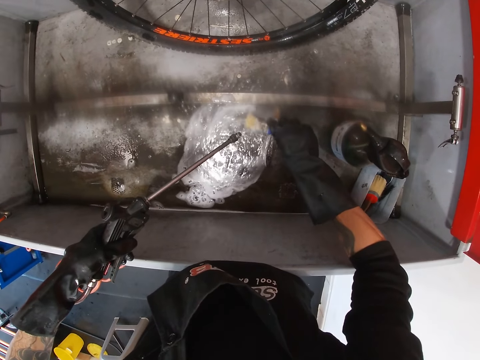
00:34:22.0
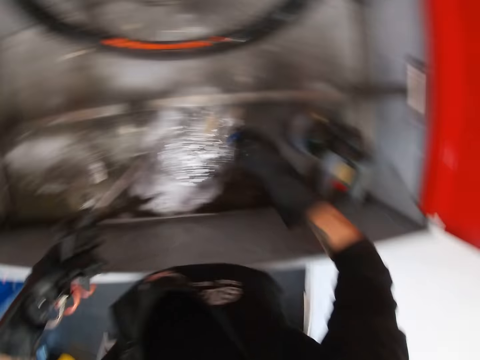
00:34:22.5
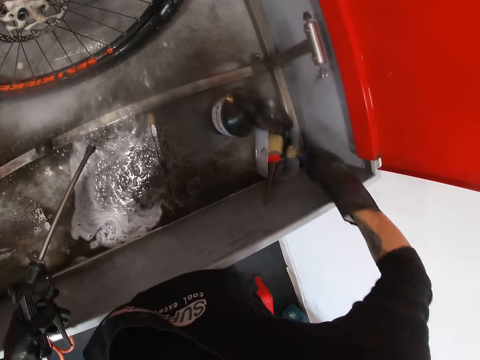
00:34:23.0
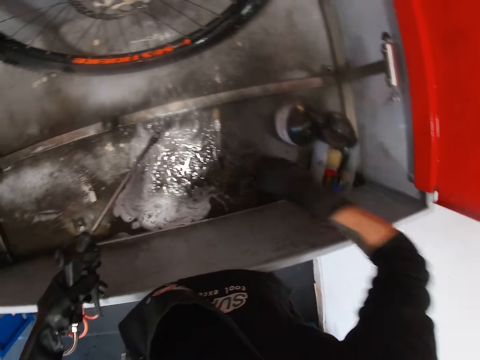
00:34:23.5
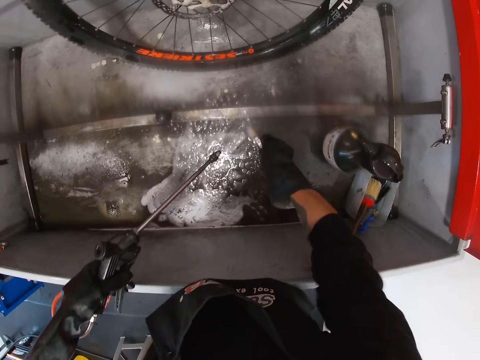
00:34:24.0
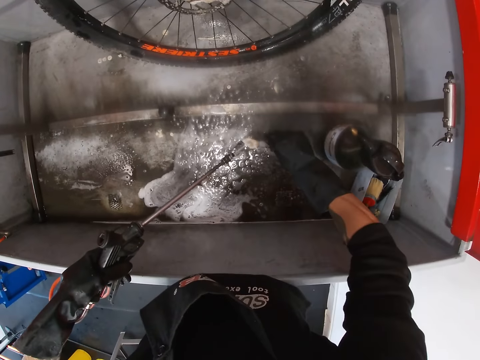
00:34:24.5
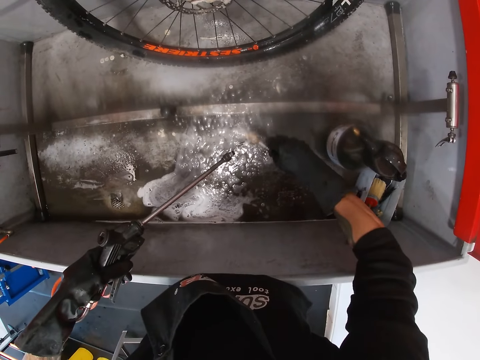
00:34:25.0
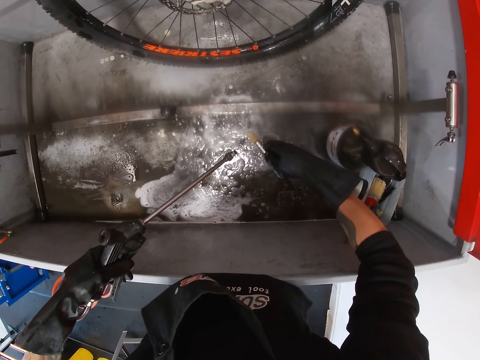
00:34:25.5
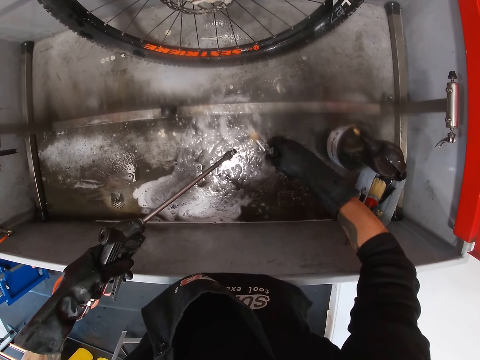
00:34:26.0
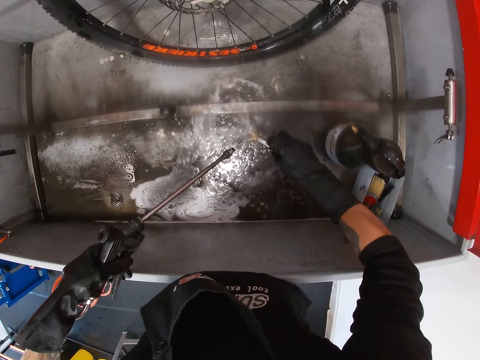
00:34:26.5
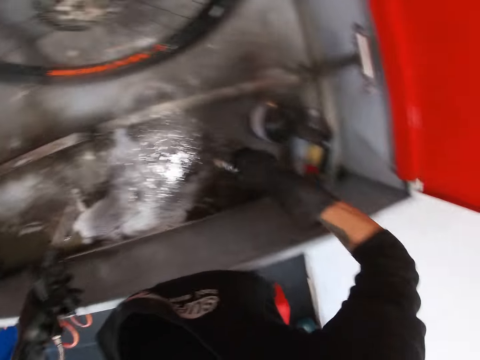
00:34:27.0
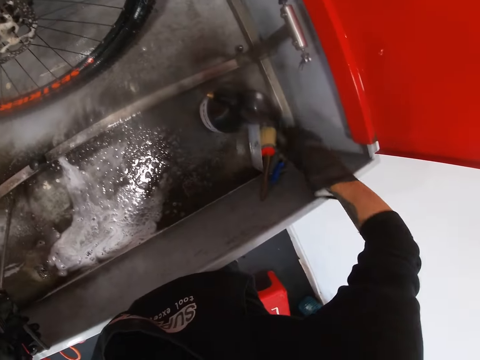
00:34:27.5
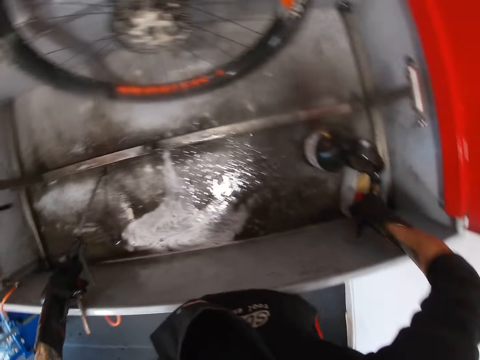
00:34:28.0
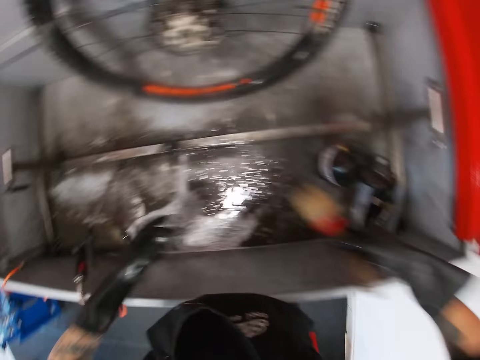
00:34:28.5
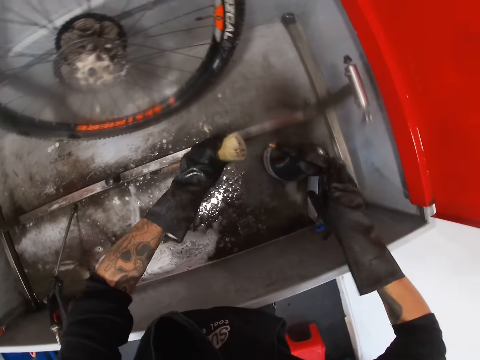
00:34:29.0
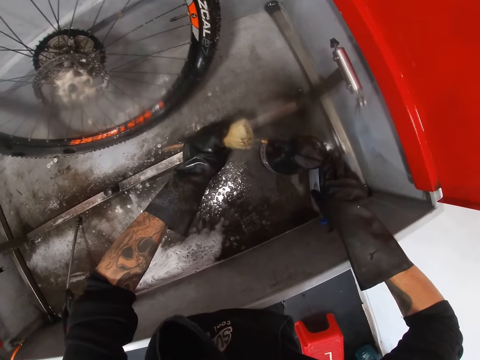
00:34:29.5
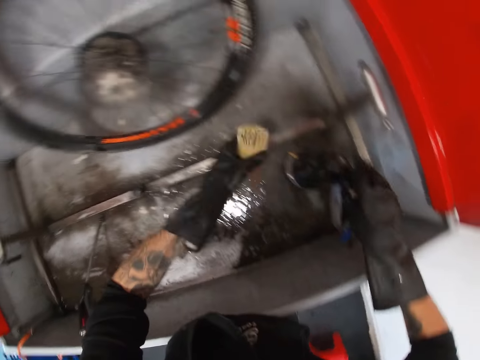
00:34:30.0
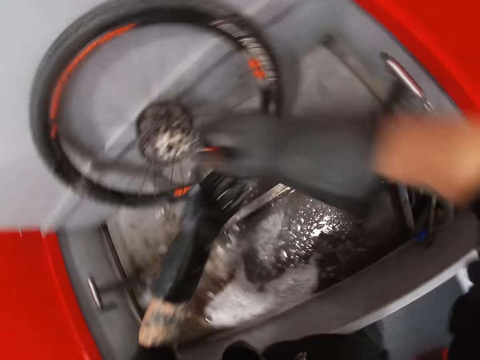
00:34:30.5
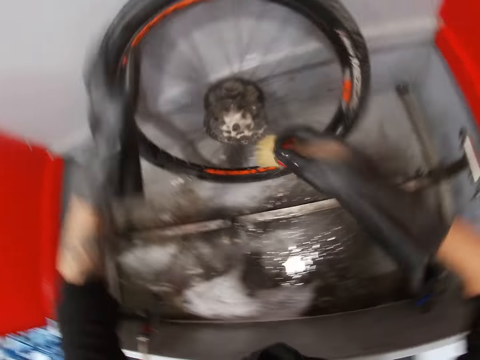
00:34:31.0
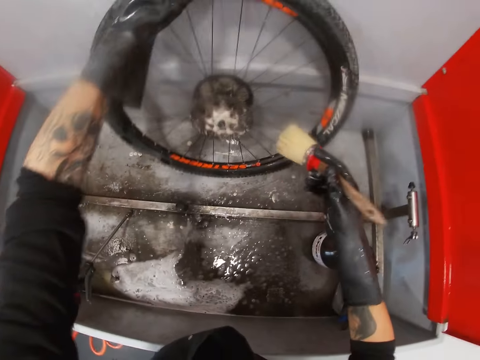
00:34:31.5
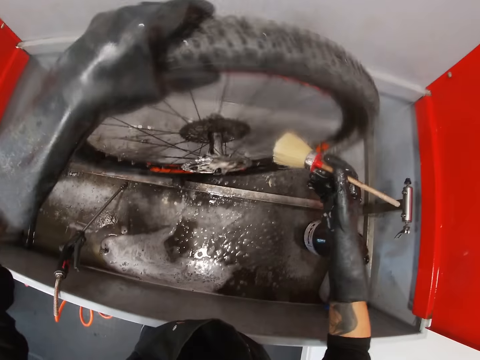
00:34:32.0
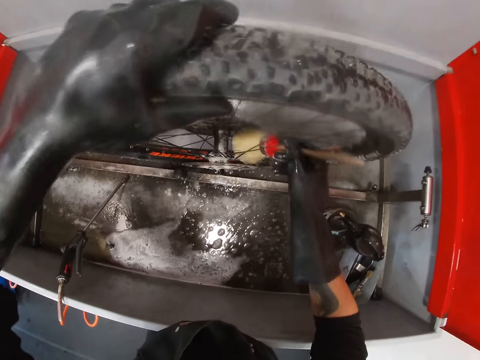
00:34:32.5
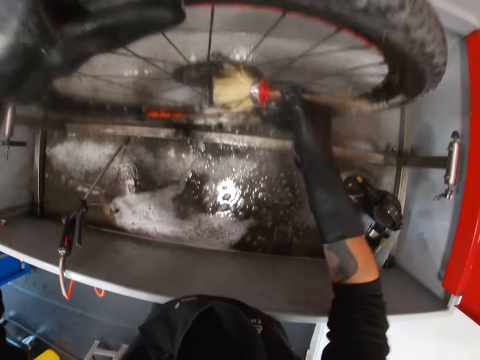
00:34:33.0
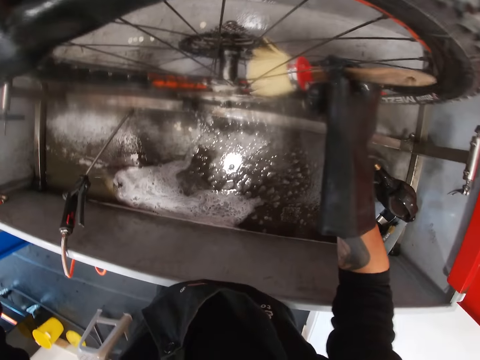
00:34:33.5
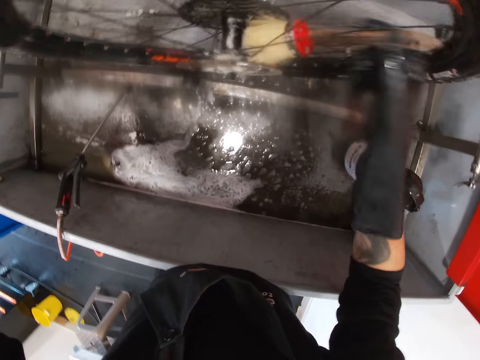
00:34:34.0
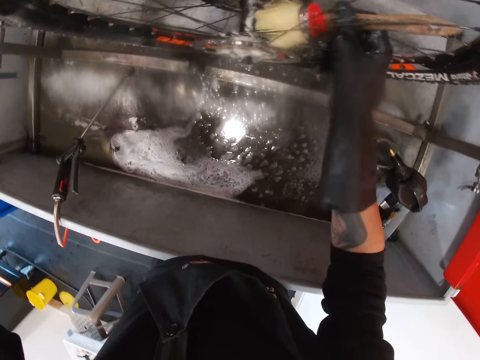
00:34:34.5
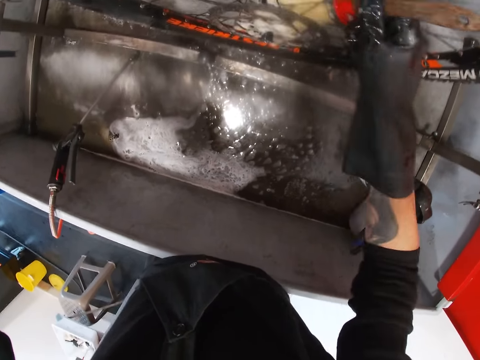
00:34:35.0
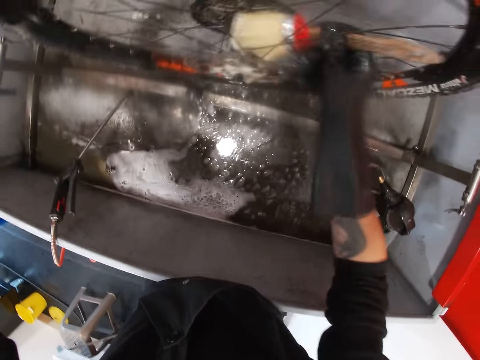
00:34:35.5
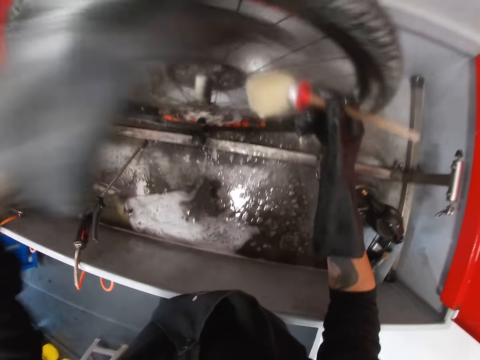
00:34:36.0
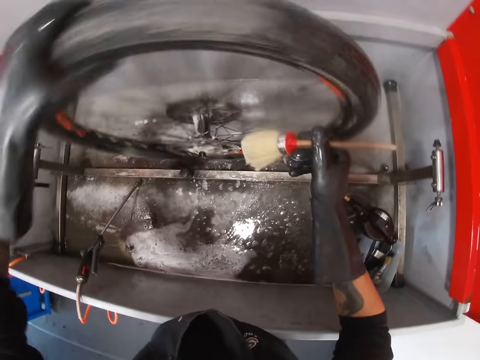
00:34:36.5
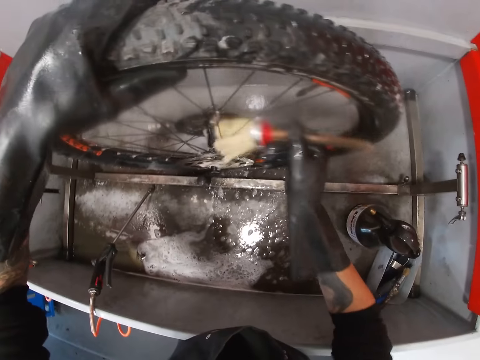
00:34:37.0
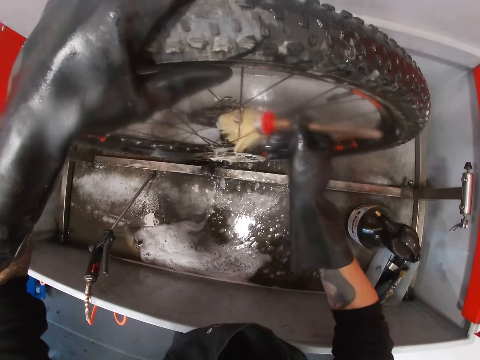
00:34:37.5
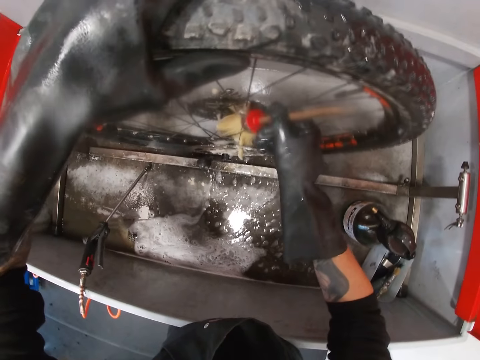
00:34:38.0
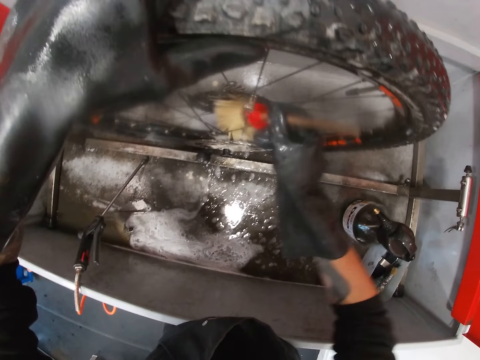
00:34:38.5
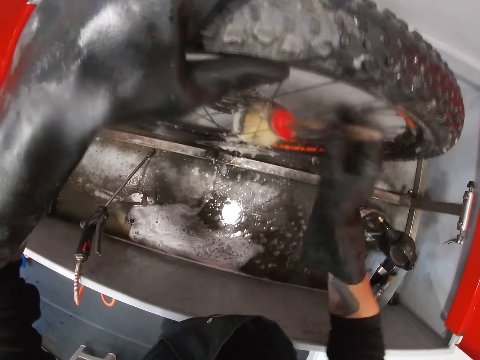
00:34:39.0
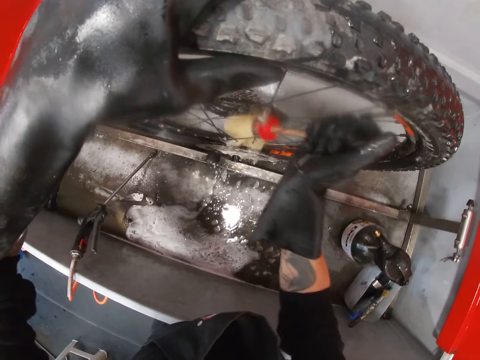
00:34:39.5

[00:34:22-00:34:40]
The camera wearer drops the brush inside the toolbox on the floor of the workstation with his right hand. He picks the brush from the floor of the workstation with his right hand. He sprays water on the brush with the sprayer in his left hand. He cleans the brush. He drops the brush inside the toolbox on the floor of the workstation with his right hand. He picks the brush from the toolbox on the floor of the workstation with his right hand. He passes the brush from his right hand to his left hand. He sprays soap on the brush in his left hand with the liquid soap in his right hand. He passes the brush from his left hand to his right hand. He moves the bicycle tire with his left hand and washes the cogset with the brush in his right hand. He moves the bicycle tire with his left hand and washes the cogset with the brush in his right hand.

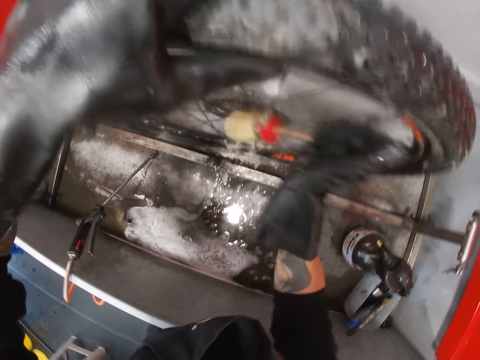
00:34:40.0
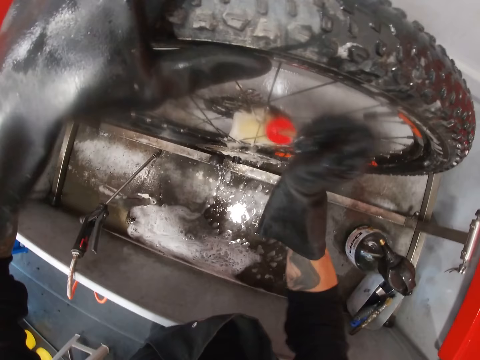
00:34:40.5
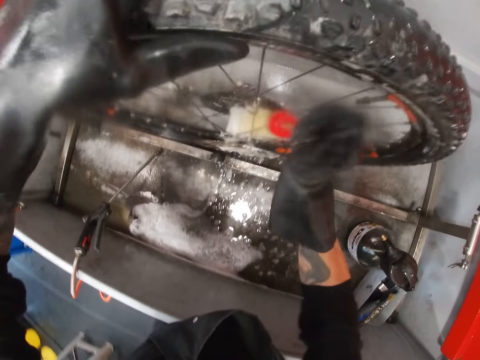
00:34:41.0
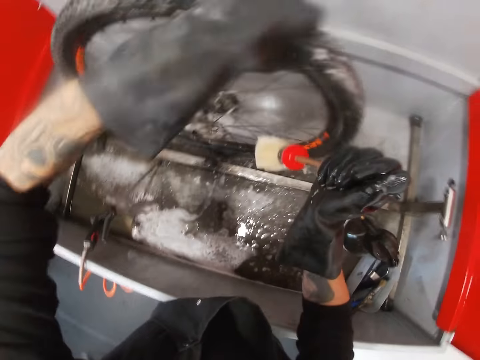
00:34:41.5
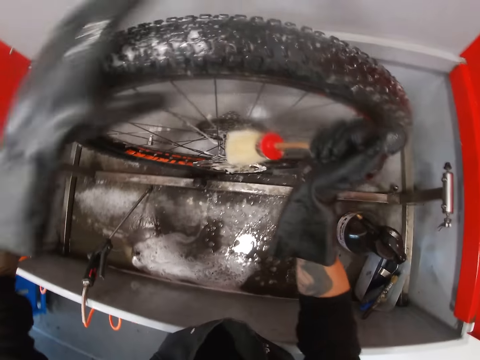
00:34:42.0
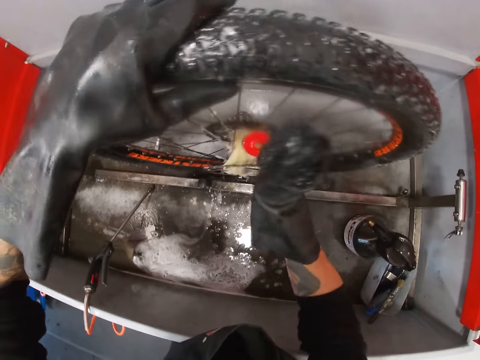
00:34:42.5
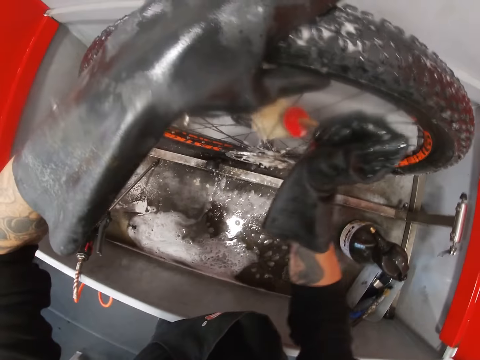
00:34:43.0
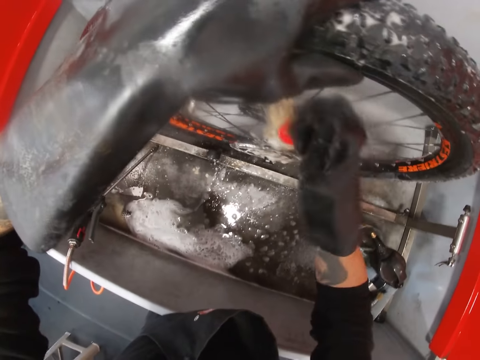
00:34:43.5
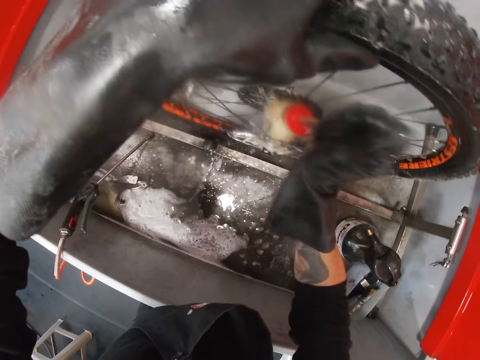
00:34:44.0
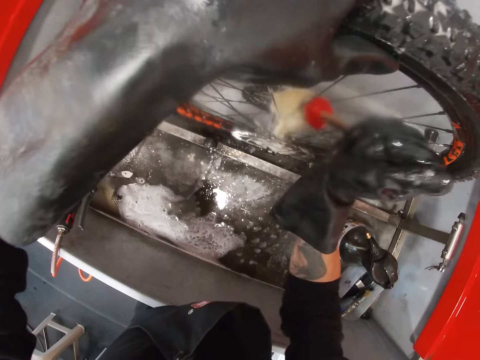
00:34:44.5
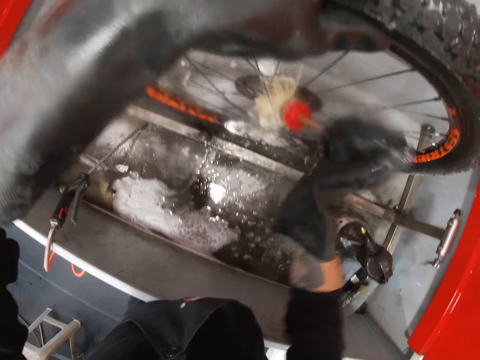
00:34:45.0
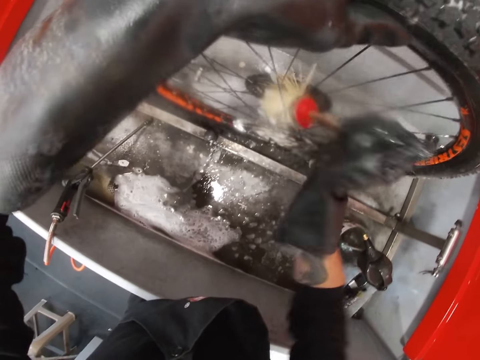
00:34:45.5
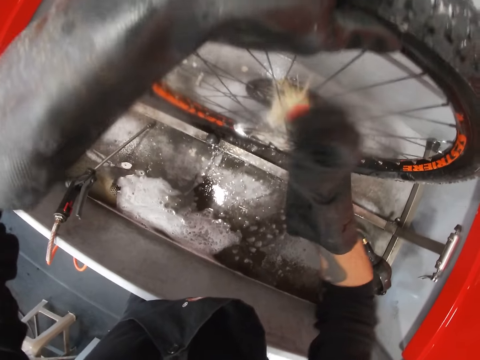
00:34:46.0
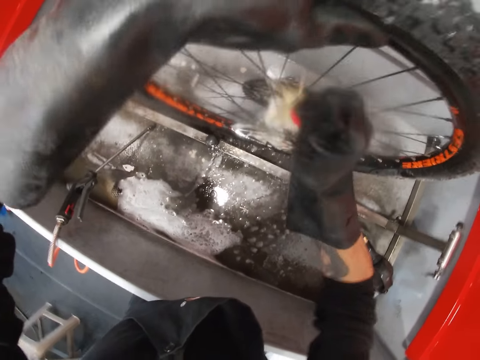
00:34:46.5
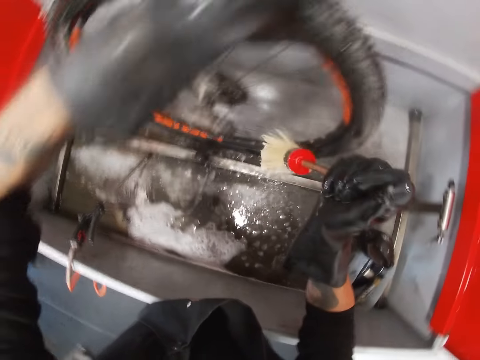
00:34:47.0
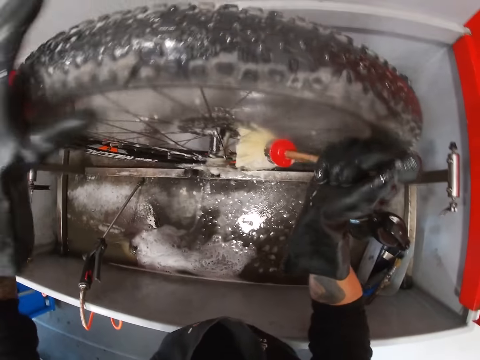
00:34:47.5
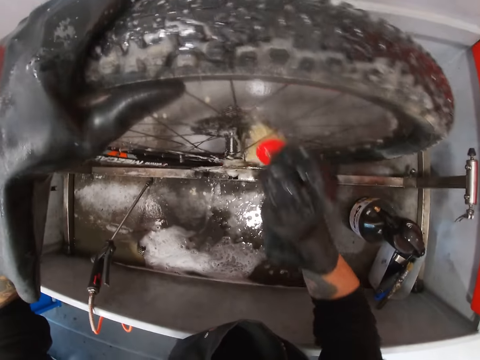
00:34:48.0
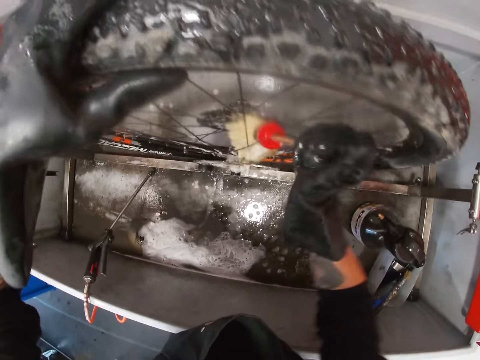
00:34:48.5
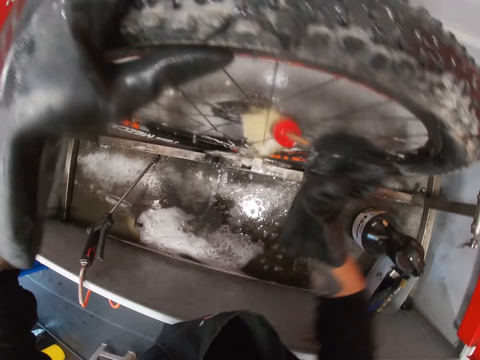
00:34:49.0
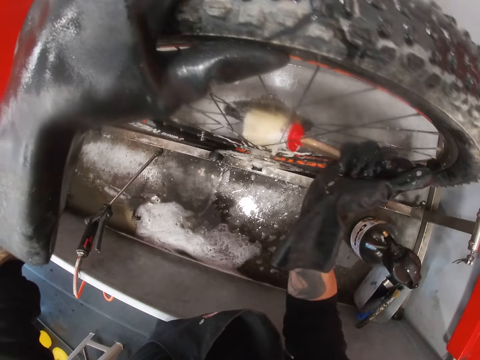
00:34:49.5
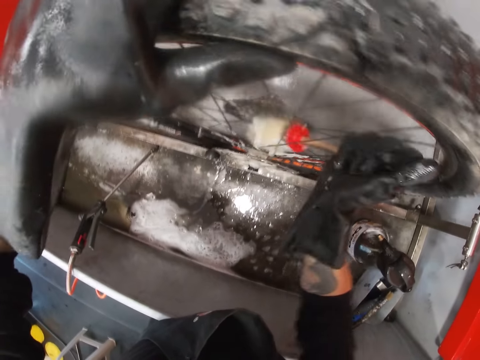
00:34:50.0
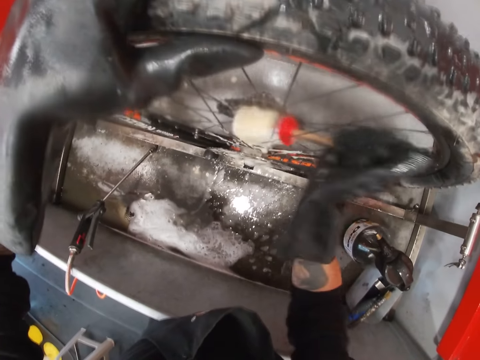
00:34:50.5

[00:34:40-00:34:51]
The camera wearer moves the bicycle tire with his left hand and washes the cogset with the brush in his right hand. He moves the bicycle tire with his left hand and washes the cogset with the brush in his right hand.
